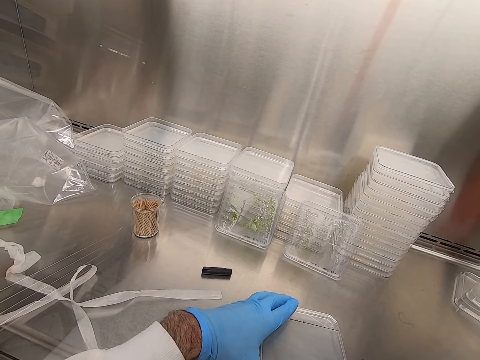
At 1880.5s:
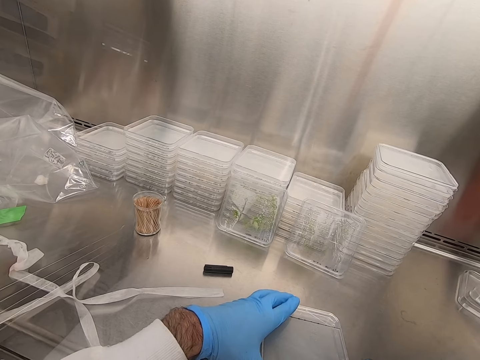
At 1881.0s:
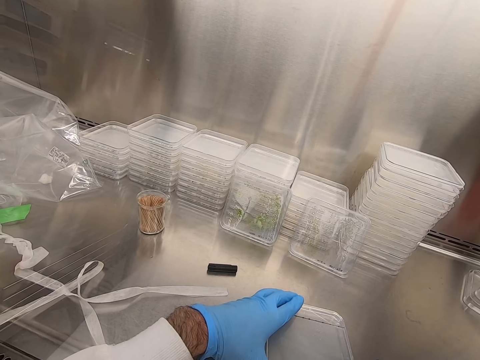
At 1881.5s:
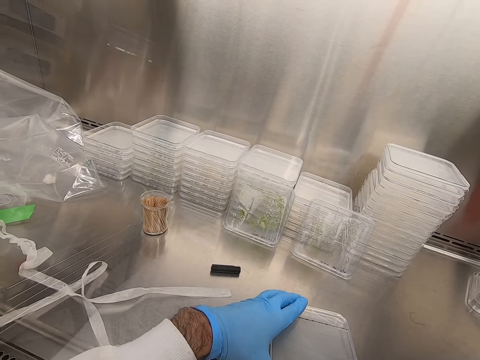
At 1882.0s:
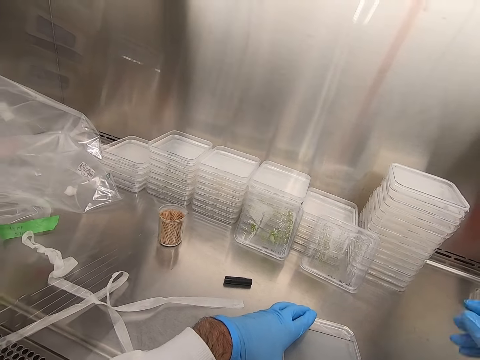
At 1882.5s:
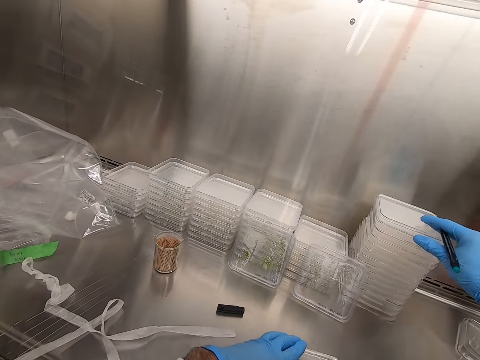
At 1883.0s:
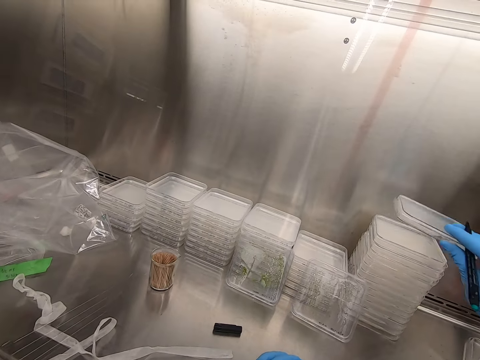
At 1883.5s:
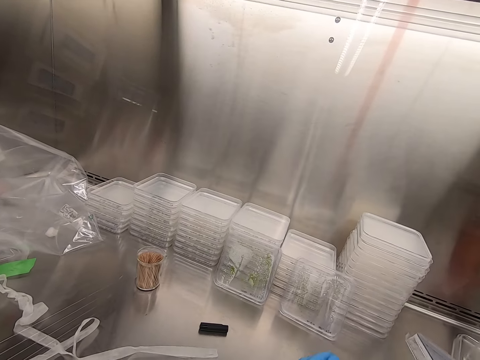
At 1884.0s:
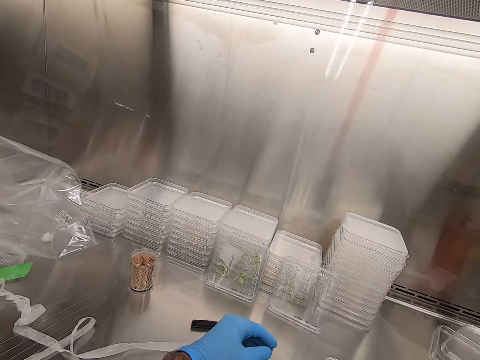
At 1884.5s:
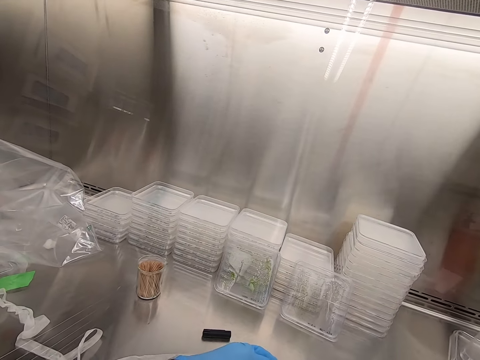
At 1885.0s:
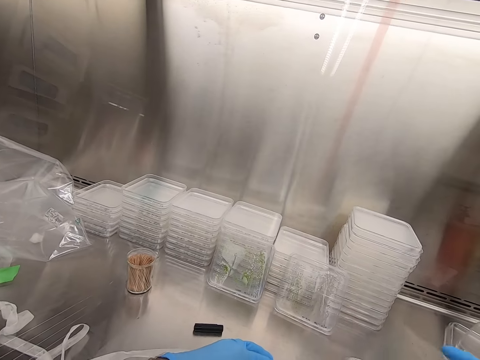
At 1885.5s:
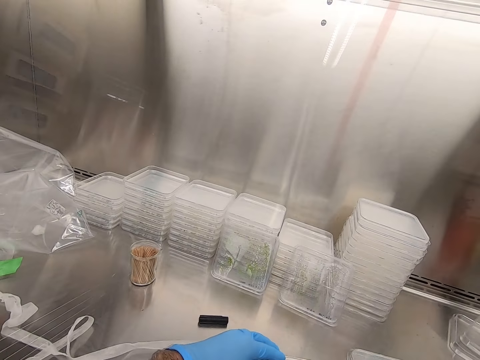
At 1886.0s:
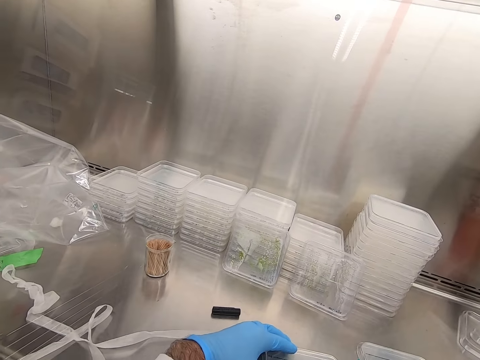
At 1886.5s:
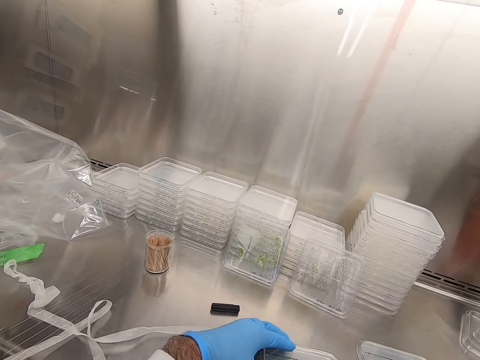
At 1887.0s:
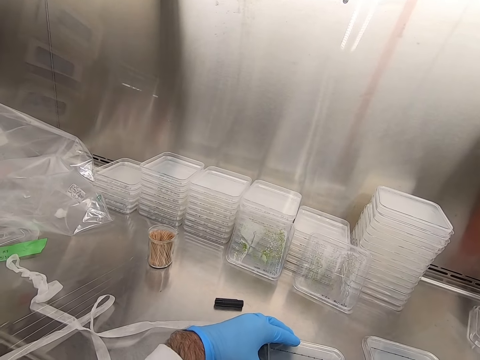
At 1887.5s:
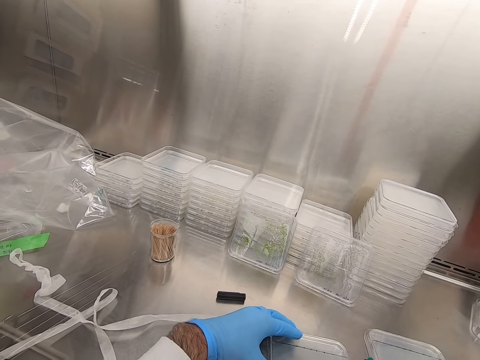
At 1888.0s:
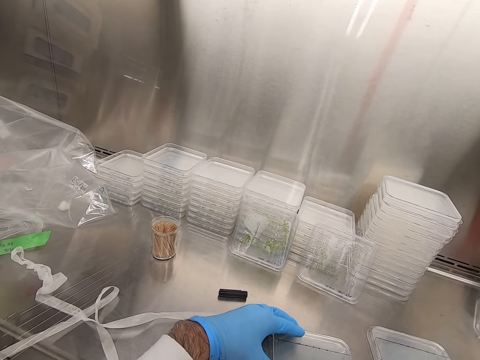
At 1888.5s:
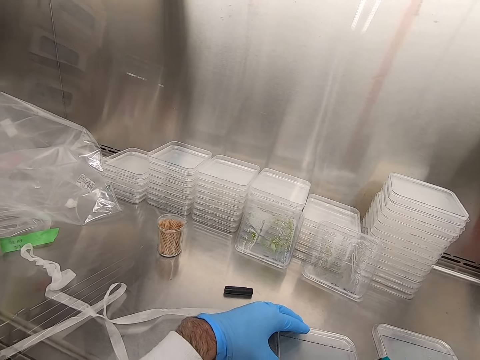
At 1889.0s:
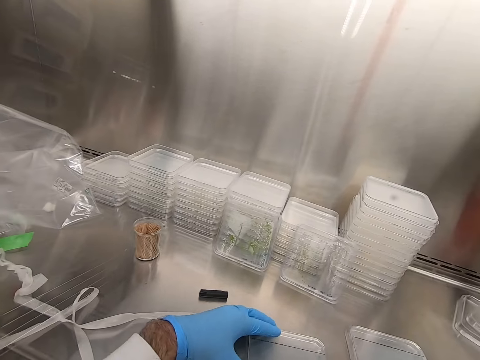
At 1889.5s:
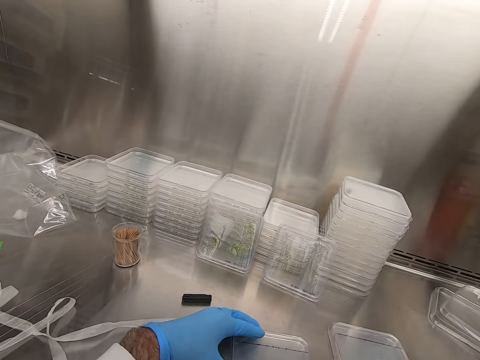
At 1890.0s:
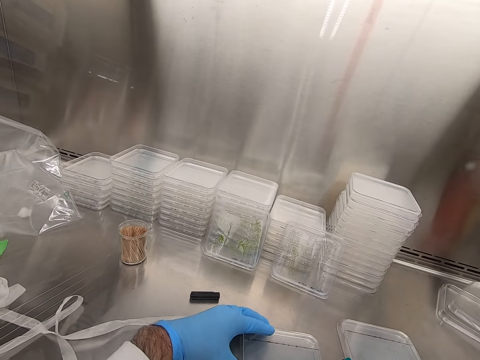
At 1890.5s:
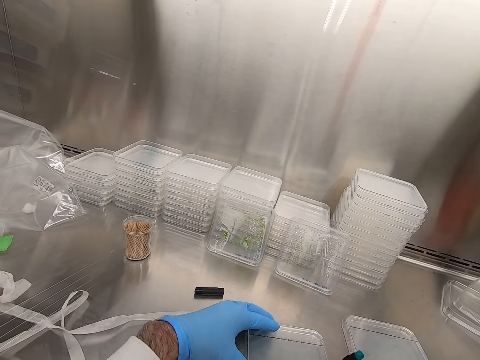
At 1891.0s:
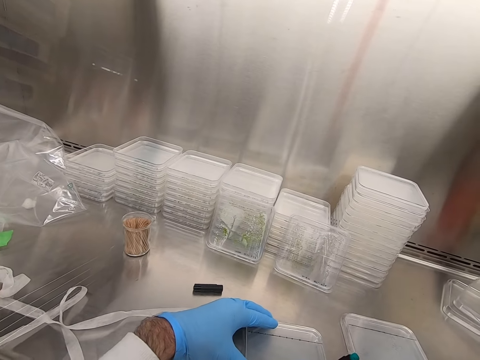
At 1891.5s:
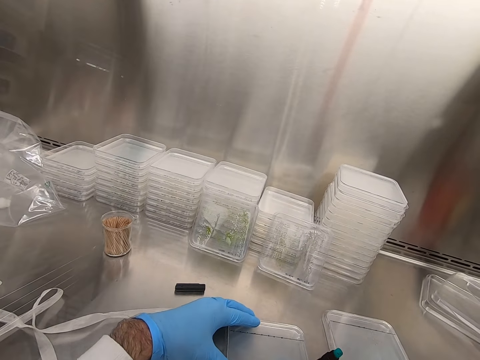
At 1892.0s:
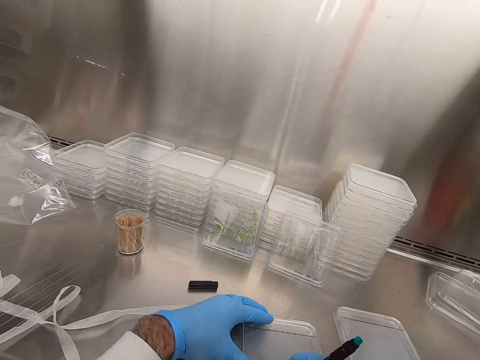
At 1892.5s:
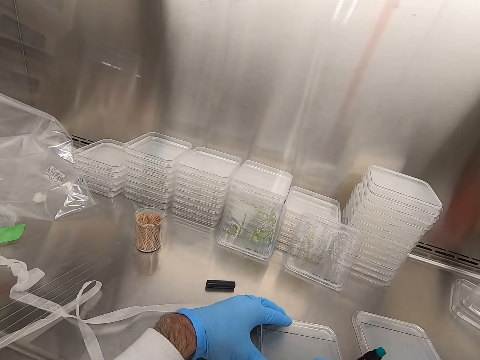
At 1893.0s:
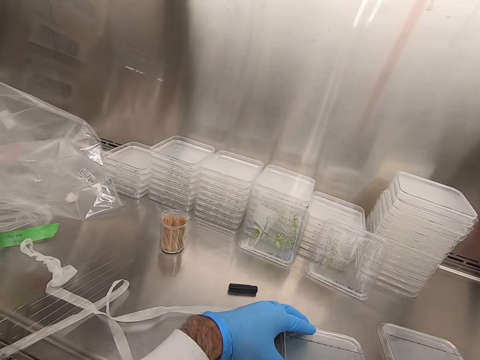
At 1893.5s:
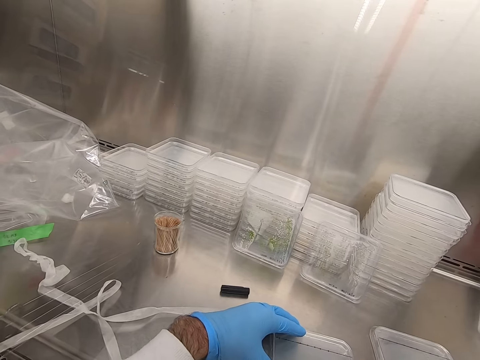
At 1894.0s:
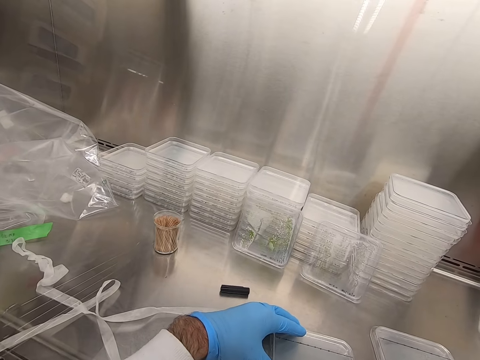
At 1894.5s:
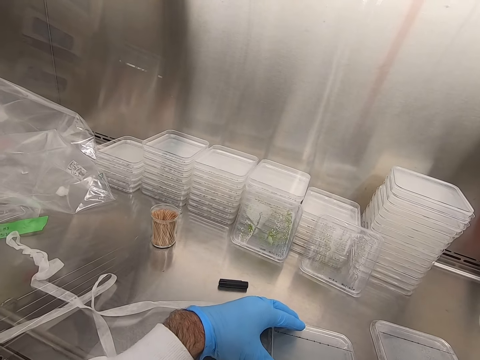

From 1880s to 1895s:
The camera wearer picks up a plastic flat tin. They write on the plastic flat tin.

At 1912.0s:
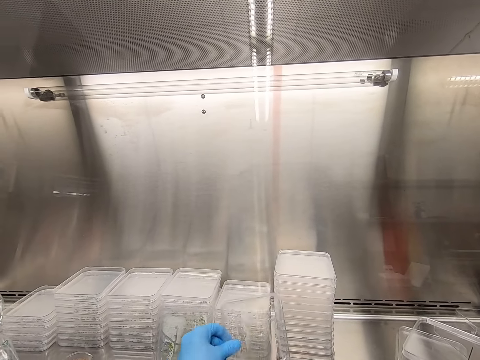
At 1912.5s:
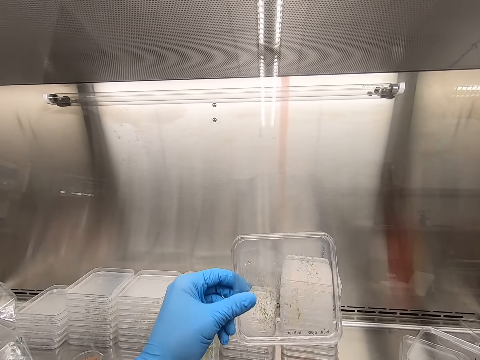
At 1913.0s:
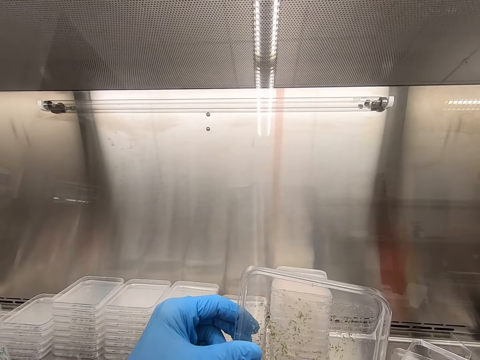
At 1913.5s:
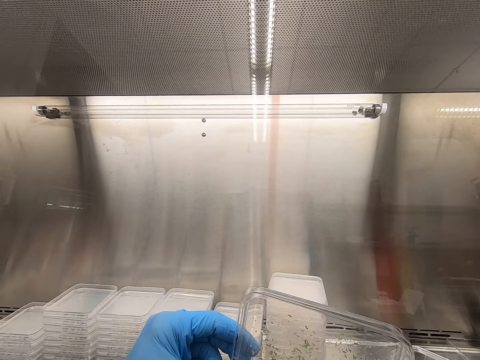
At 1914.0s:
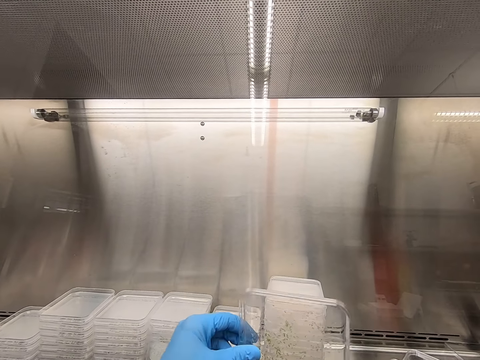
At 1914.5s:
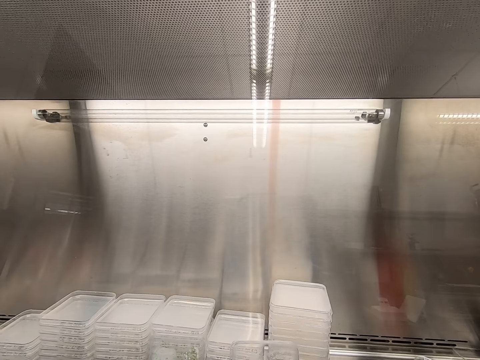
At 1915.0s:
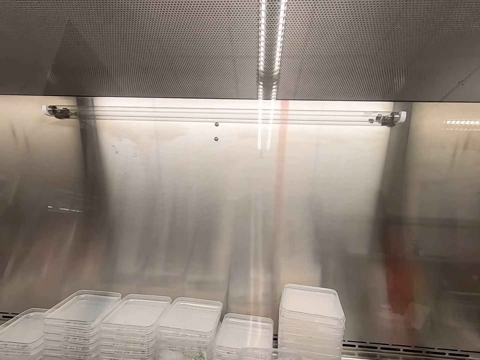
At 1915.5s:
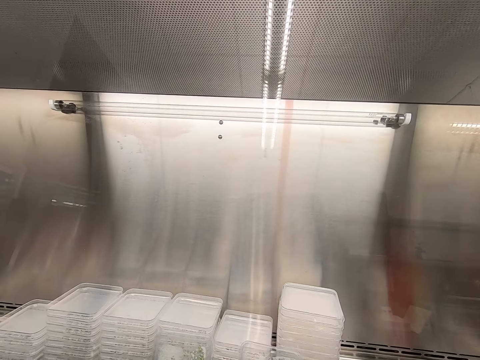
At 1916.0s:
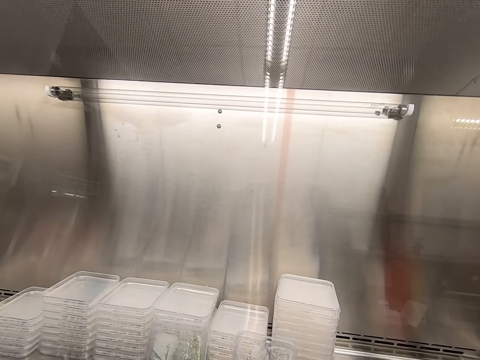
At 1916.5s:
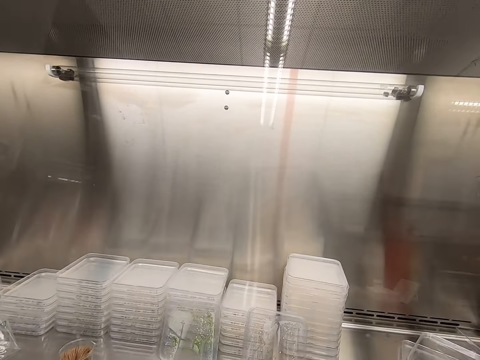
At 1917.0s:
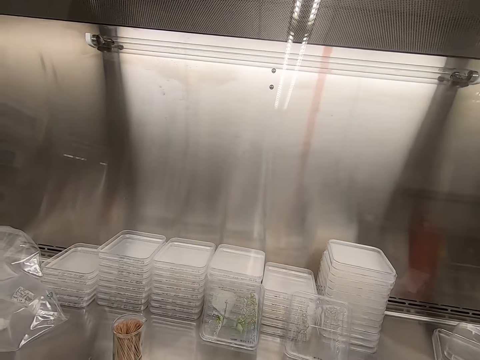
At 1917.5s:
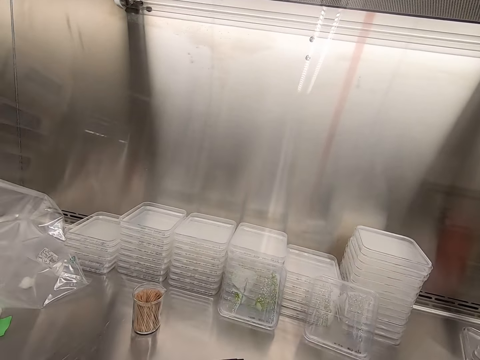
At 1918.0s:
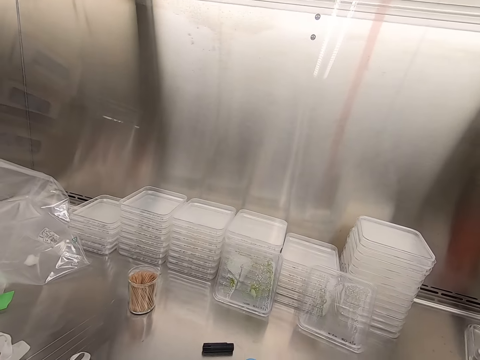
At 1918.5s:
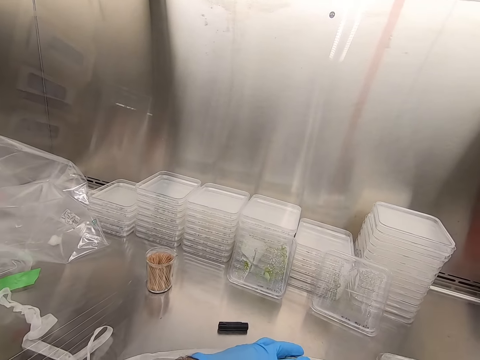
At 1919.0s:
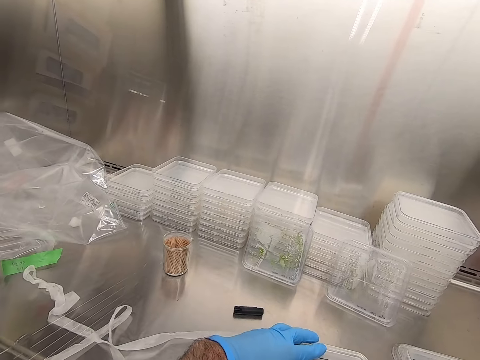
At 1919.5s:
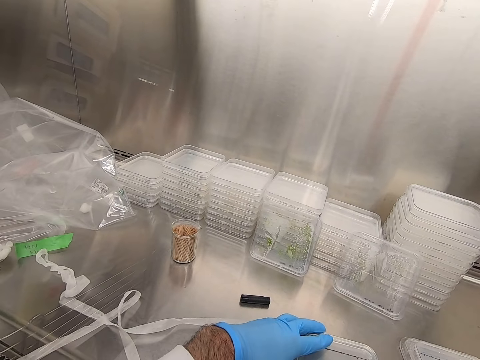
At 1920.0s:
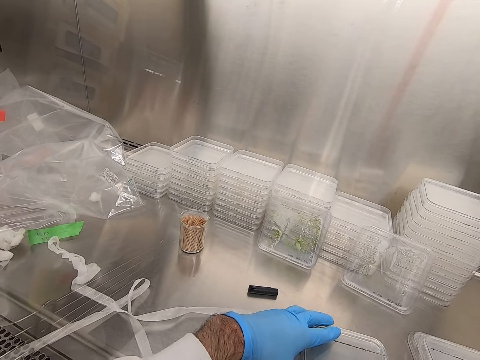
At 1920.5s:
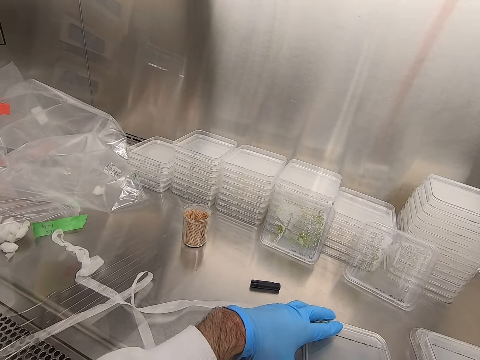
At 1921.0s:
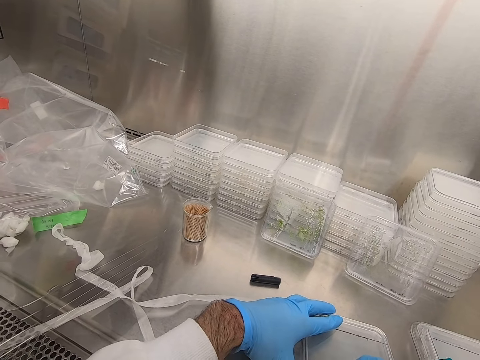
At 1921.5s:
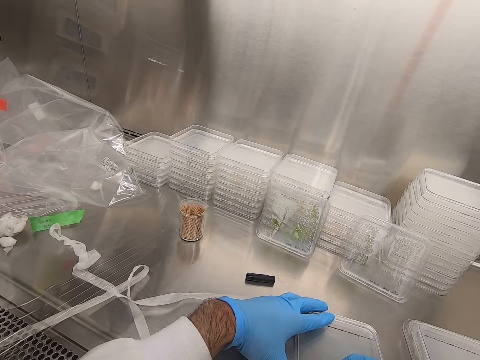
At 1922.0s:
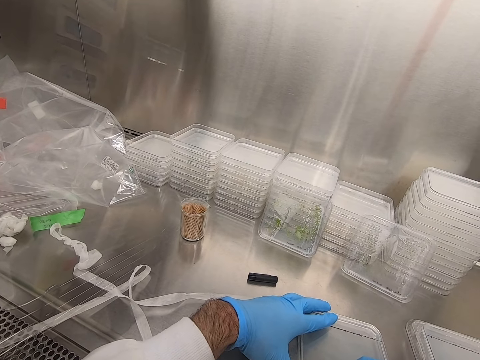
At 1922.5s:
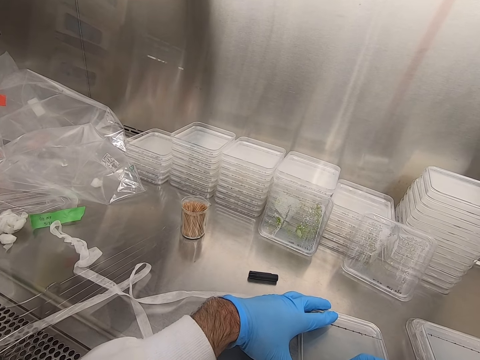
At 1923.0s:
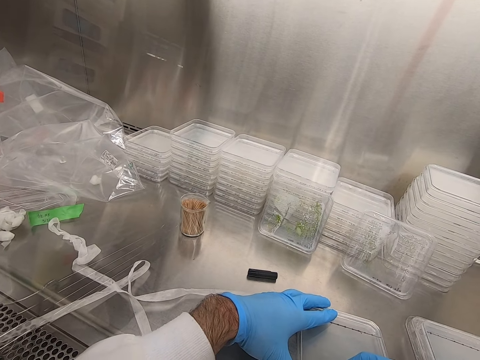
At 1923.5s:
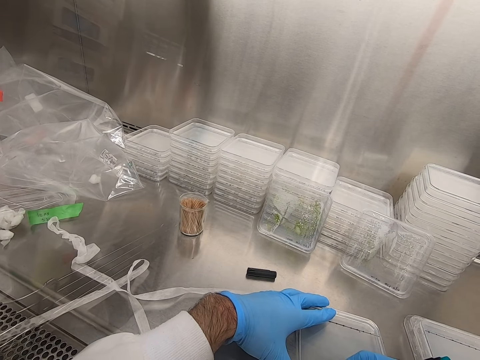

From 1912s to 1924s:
The camera wearer takes a tray with something. They write on the acrylic sheet.
